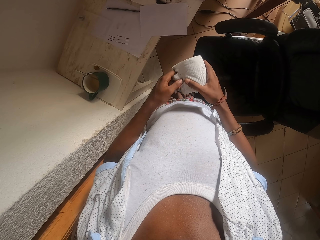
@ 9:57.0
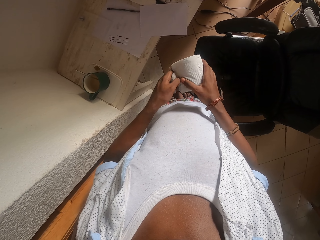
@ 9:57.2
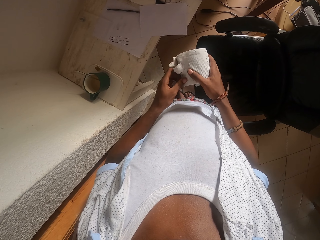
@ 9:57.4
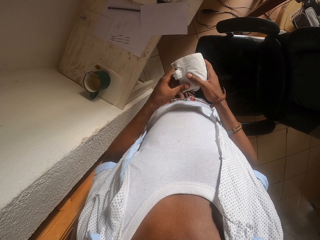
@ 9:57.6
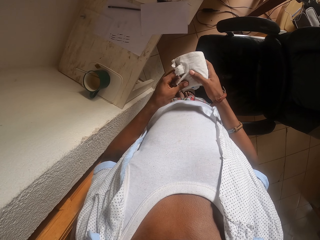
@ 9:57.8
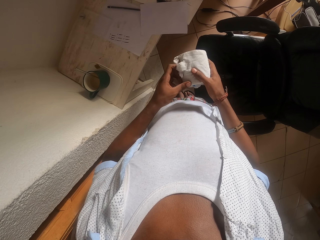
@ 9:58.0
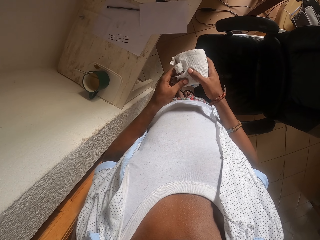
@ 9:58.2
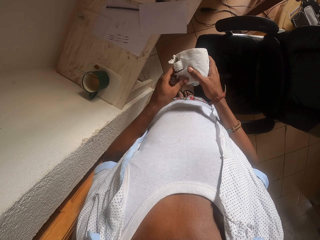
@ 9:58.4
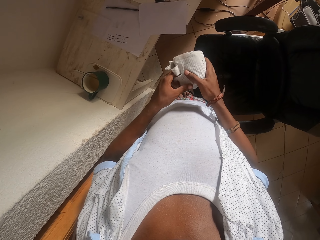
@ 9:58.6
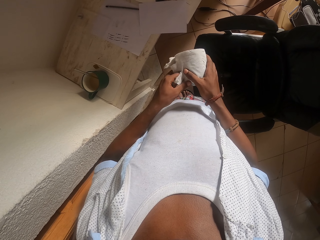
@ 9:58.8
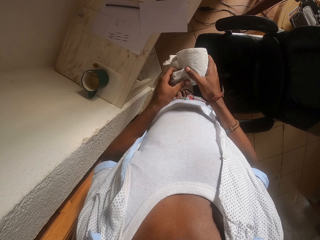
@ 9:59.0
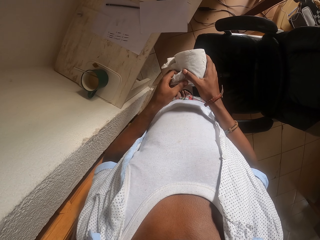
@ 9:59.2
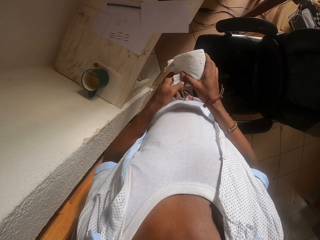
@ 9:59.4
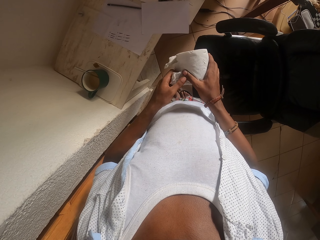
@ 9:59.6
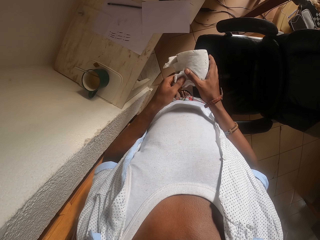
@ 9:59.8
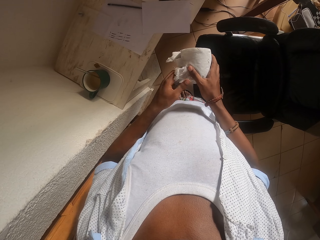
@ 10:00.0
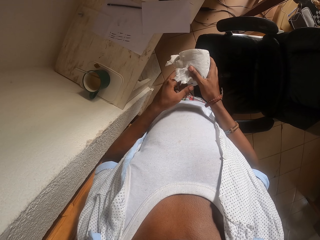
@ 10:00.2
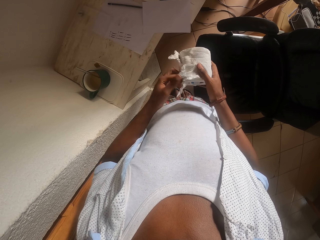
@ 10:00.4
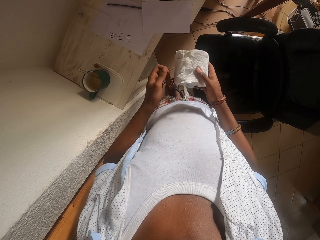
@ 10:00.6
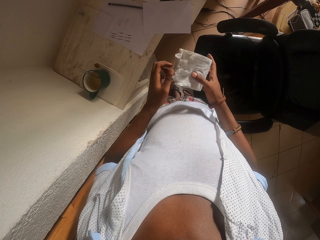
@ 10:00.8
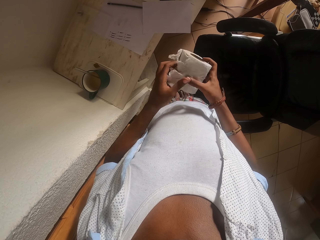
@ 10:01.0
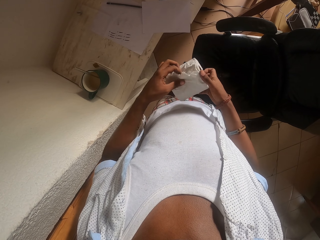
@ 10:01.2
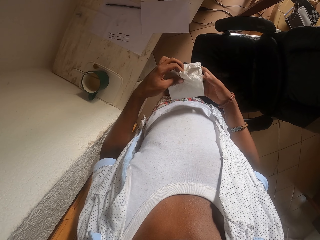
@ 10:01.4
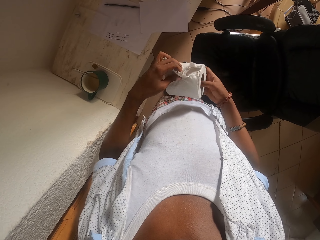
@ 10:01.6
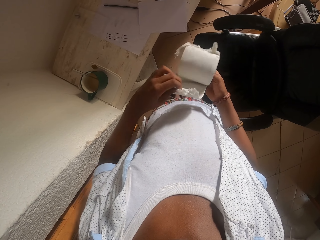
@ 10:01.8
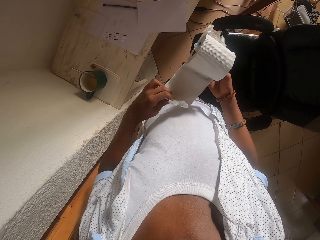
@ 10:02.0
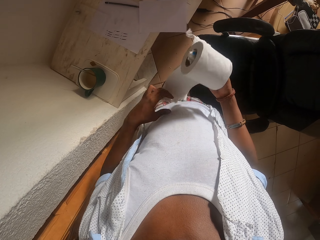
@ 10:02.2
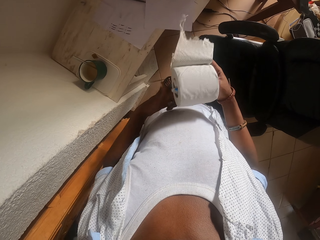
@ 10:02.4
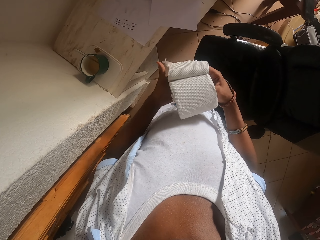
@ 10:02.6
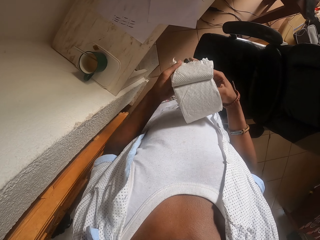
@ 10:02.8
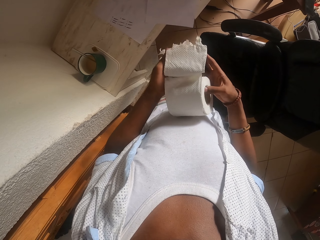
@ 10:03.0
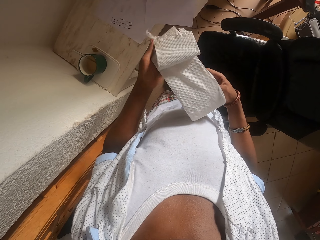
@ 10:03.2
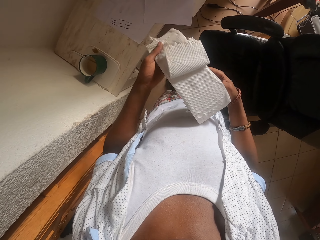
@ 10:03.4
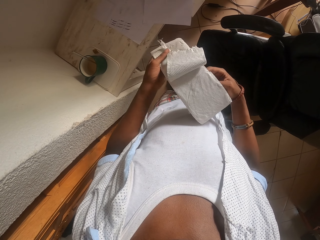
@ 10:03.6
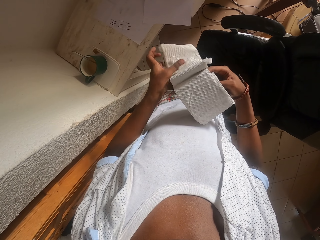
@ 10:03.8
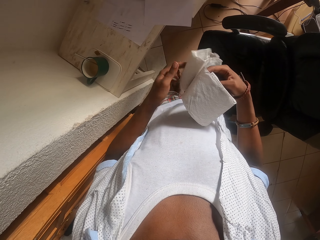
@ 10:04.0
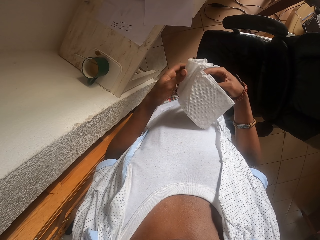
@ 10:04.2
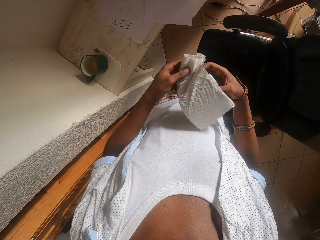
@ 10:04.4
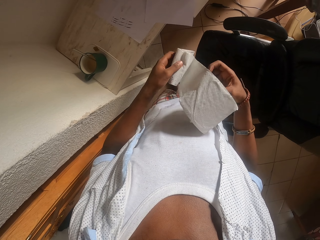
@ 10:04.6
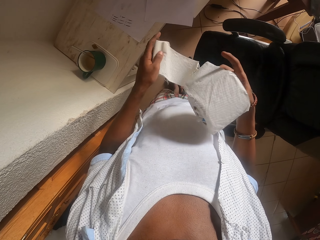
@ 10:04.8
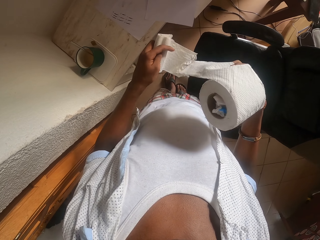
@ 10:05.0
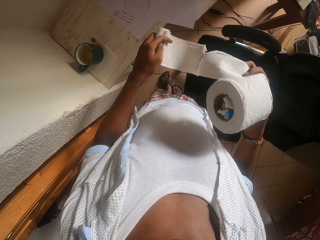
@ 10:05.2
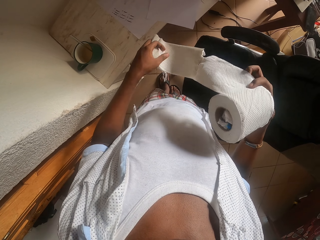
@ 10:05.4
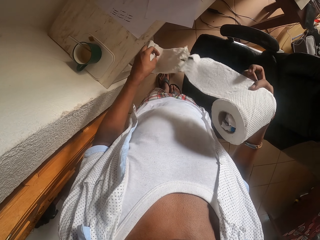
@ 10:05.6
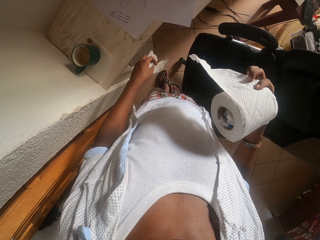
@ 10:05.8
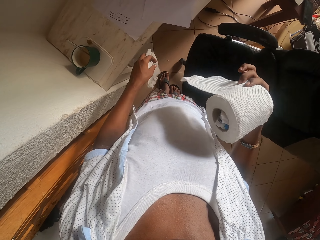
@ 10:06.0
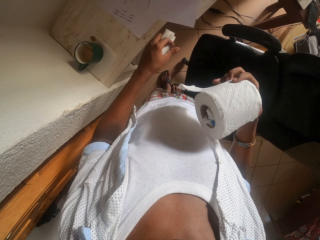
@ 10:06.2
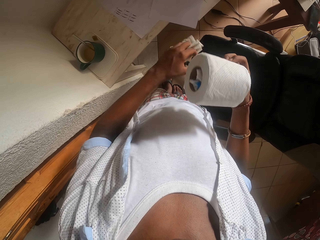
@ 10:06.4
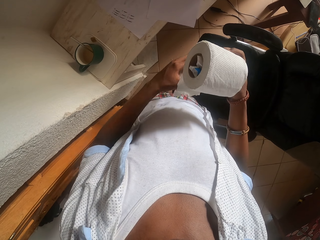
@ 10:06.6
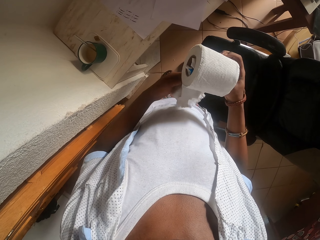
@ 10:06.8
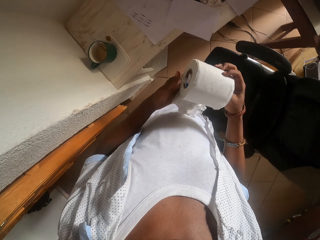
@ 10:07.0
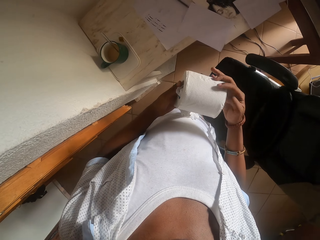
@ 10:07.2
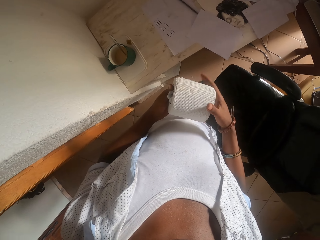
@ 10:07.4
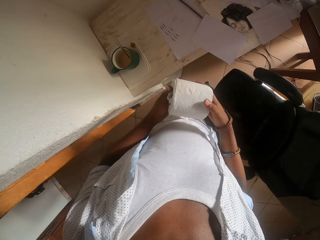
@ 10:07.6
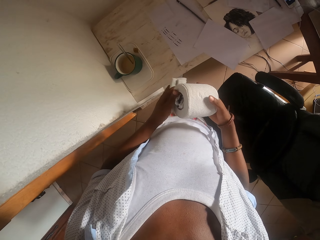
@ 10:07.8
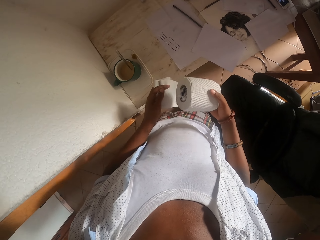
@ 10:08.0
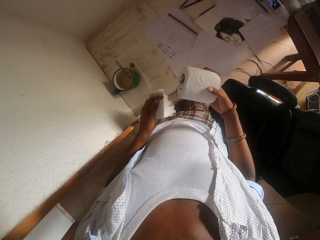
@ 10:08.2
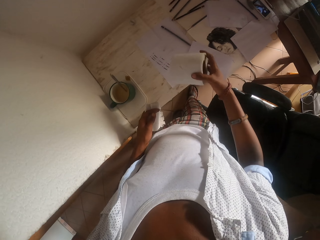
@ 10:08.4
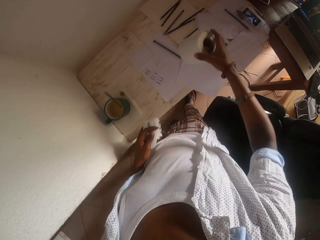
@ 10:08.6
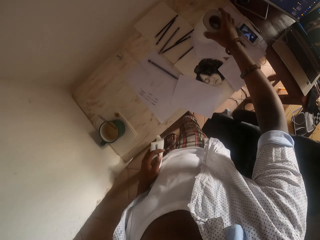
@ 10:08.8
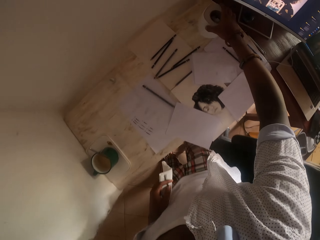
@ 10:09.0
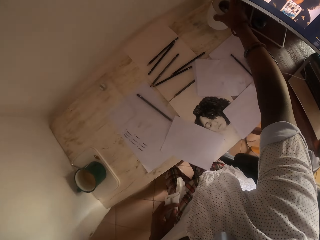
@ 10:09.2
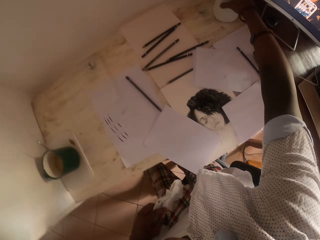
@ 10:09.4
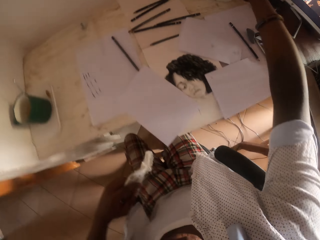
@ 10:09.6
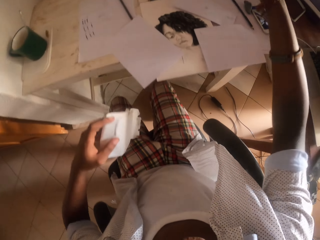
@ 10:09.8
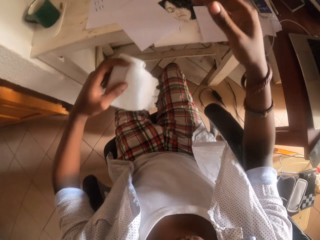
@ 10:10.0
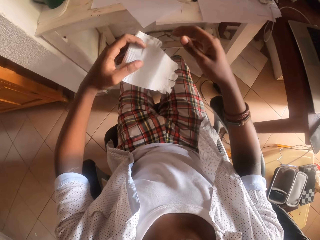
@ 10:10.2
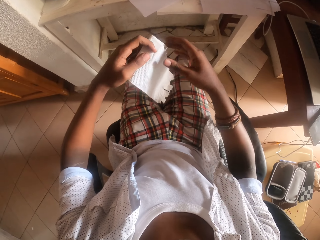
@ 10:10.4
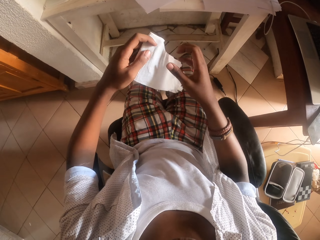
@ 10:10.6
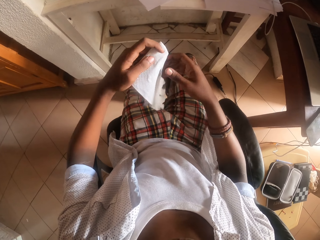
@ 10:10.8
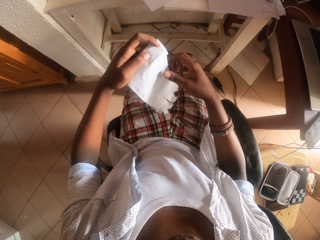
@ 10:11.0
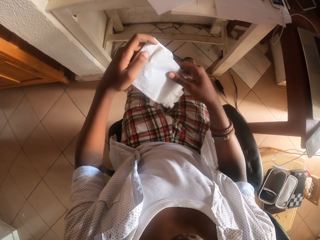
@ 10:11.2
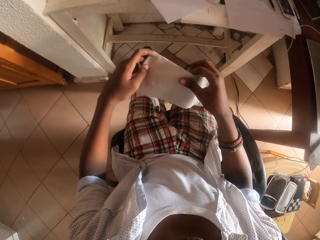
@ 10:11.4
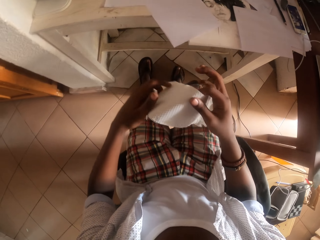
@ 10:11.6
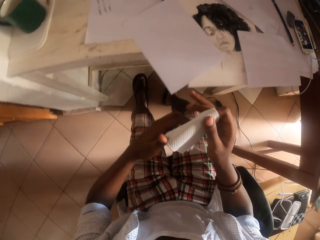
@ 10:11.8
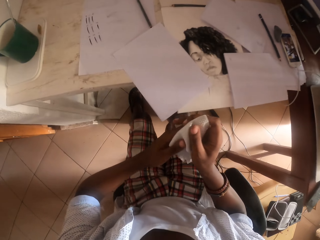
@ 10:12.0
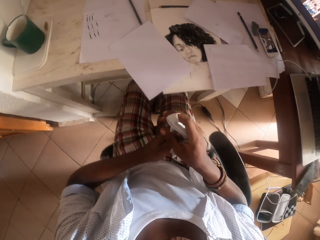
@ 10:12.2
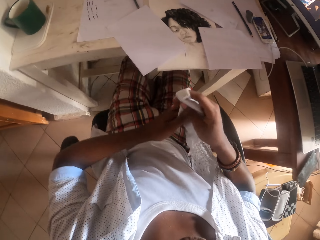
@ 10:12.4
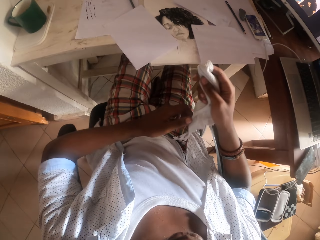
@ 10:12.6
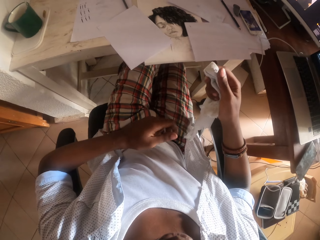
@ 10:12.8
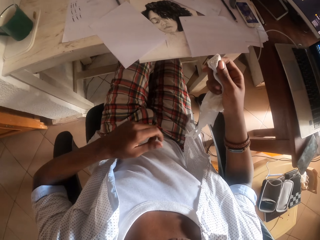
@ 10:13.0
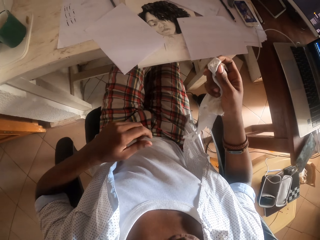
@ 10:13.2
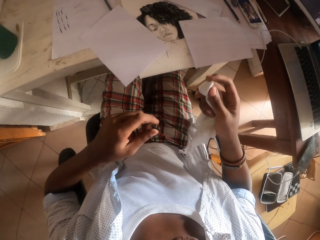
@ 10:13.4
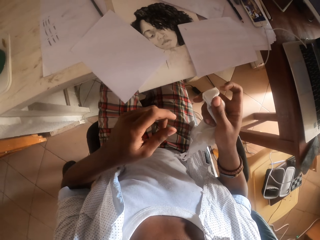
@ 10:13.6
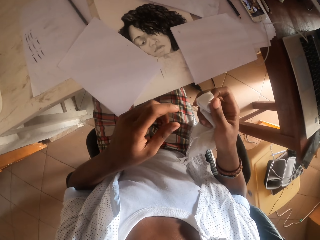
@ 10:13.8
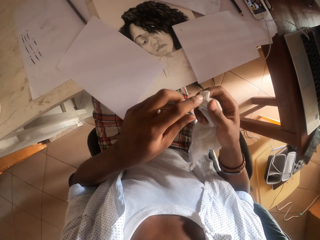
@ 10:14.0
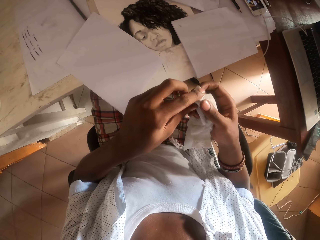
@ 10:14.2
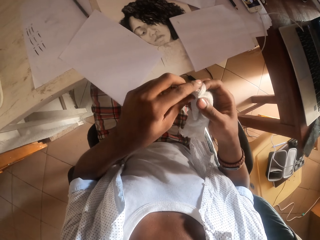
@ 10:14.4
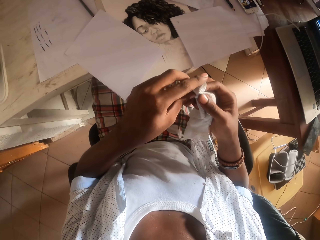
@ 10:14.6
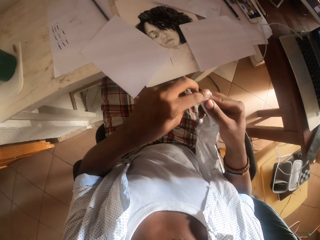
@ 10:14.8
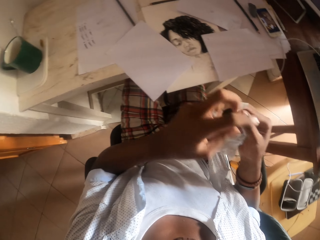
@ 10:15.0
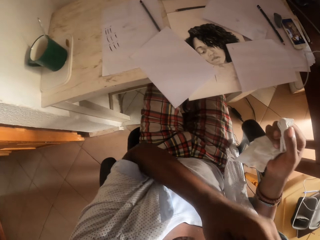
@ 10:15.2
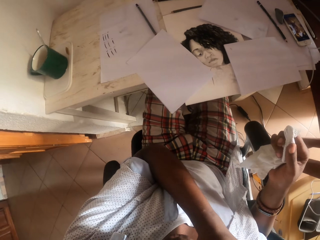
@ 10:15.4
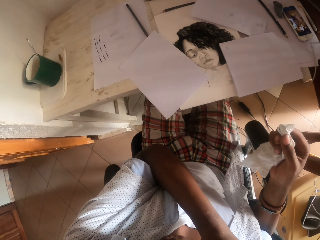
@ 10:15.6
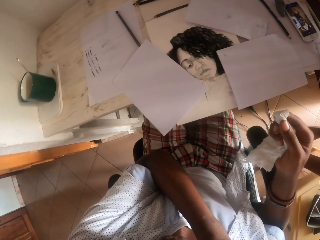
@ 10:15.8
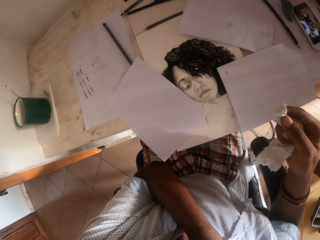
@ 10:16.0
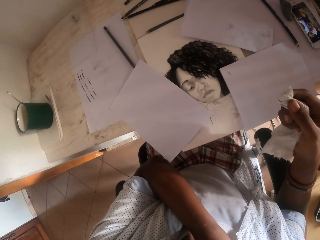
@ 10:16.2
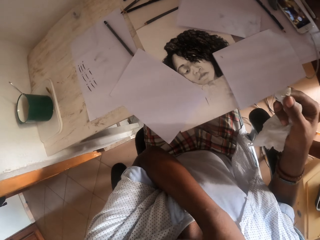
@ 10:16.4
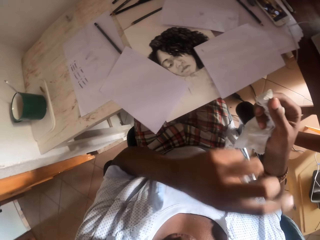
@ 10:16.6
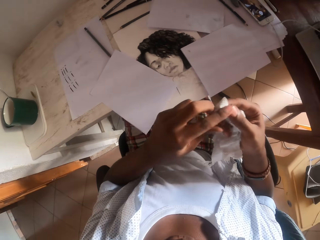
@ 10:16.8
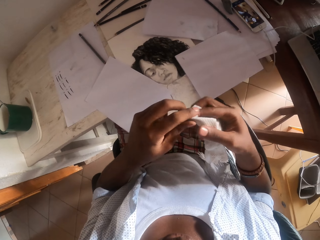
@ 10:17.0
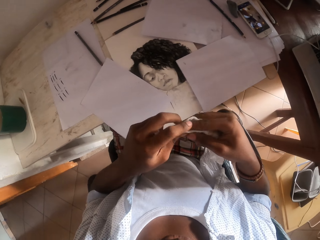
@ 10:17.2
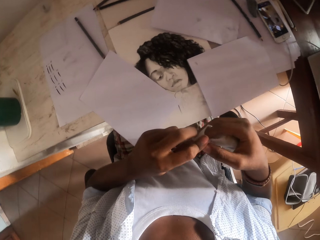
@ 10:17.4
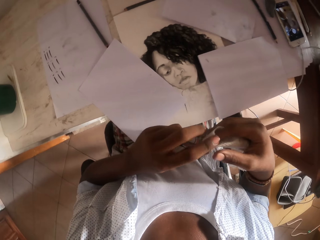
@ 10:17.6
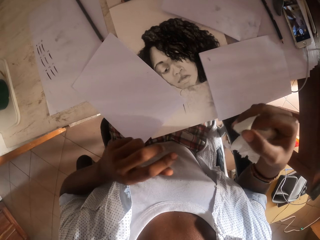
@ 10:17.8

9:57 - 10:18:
The camera wearer unrolls the tissue. He cuts a piece of toilet paper. He puts the tissue on the table. He sits down. He holds the tissue paper with both hands. He wraps the toilet paper on his index finger. He folds the tissue paper in his hand. He moves his index finger. He holds the tissue paper with both hands again. He rubs his face. He puts his left hand in his mouth. He holds the tissue paper with both hands.
